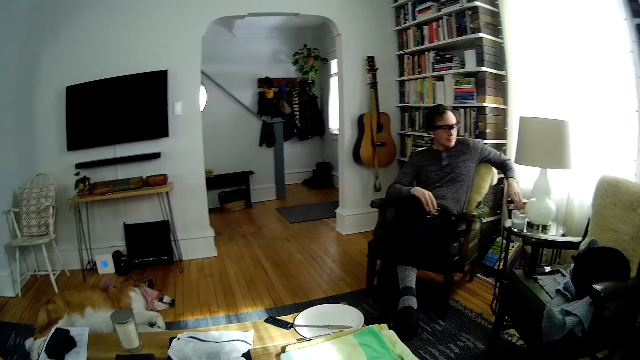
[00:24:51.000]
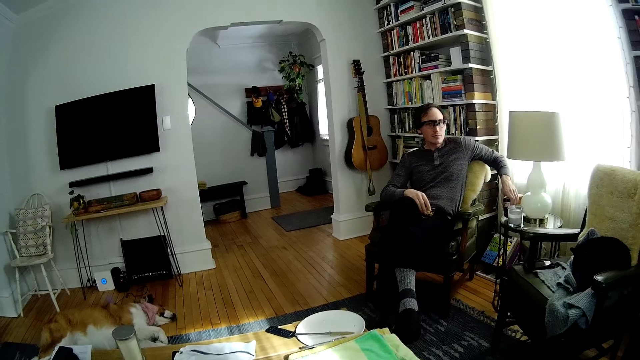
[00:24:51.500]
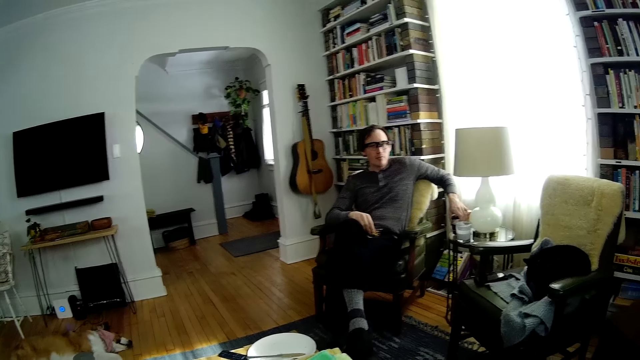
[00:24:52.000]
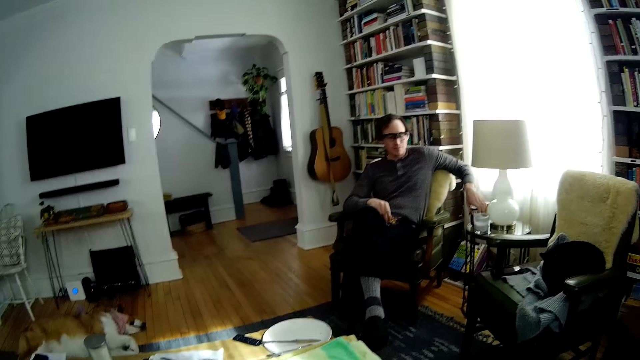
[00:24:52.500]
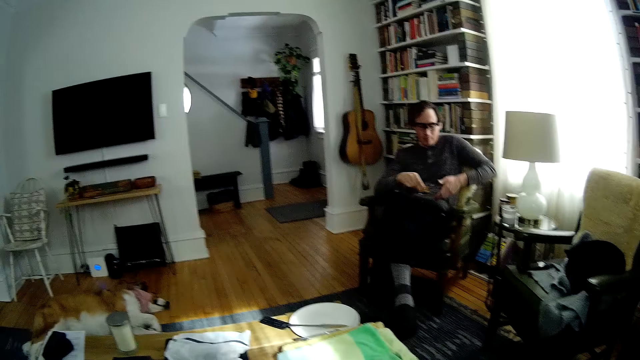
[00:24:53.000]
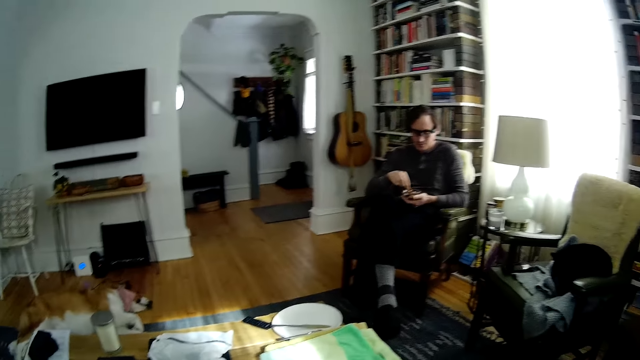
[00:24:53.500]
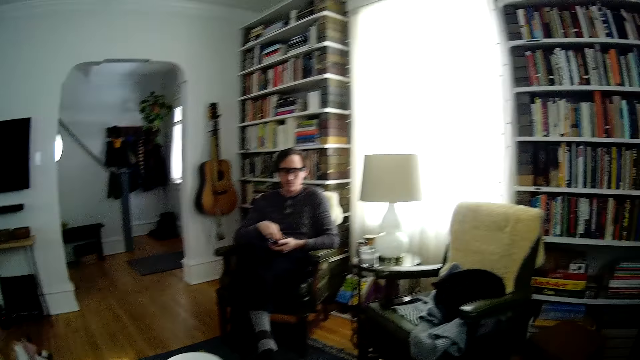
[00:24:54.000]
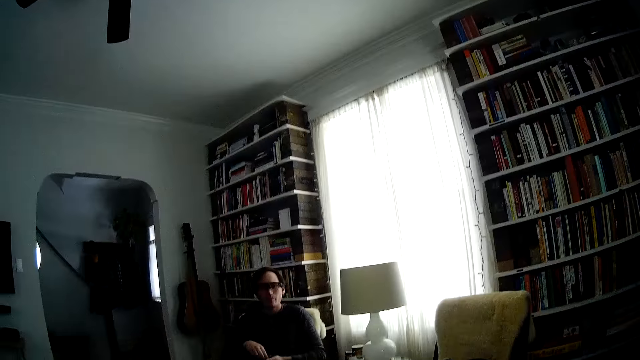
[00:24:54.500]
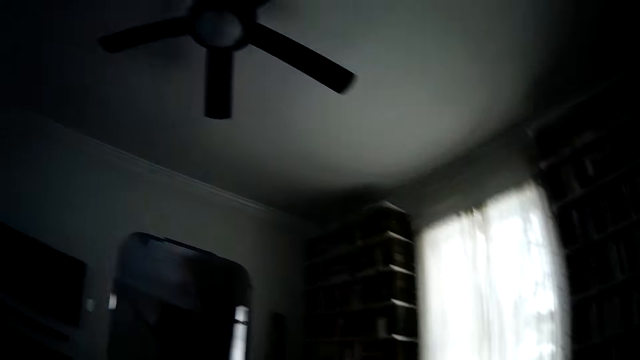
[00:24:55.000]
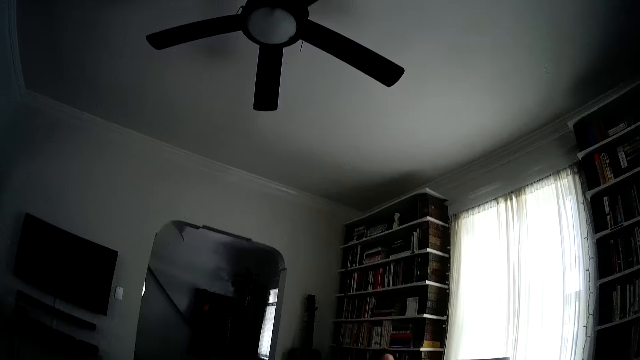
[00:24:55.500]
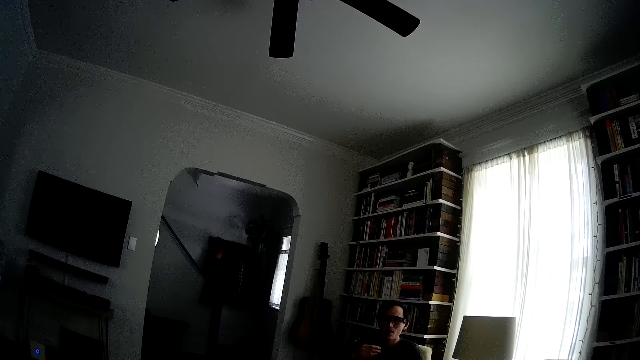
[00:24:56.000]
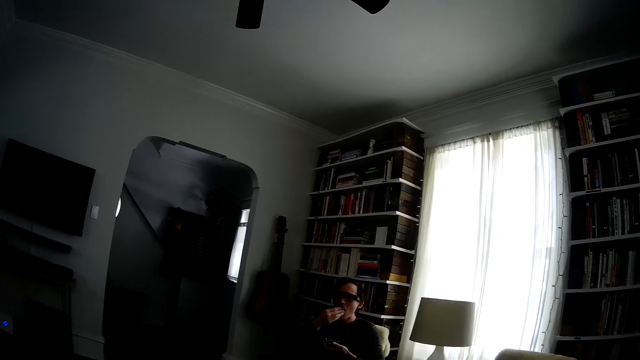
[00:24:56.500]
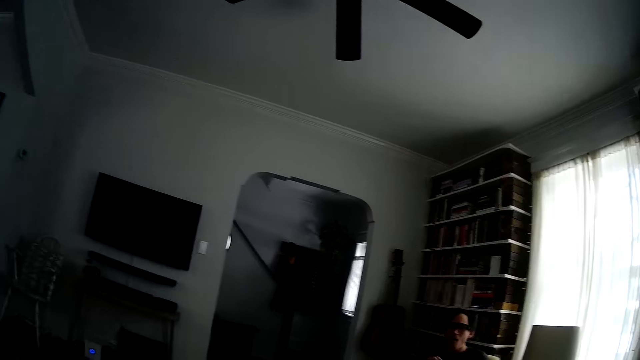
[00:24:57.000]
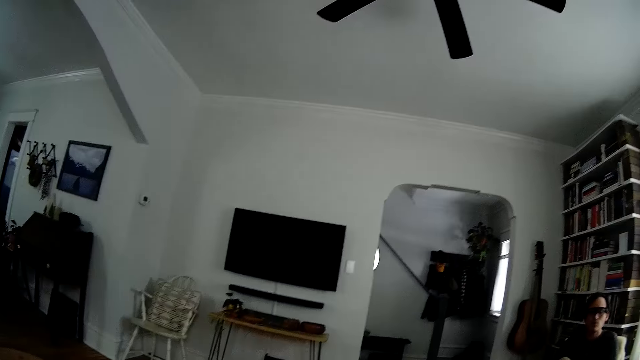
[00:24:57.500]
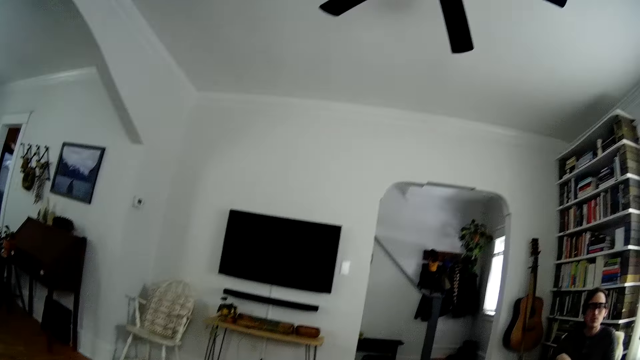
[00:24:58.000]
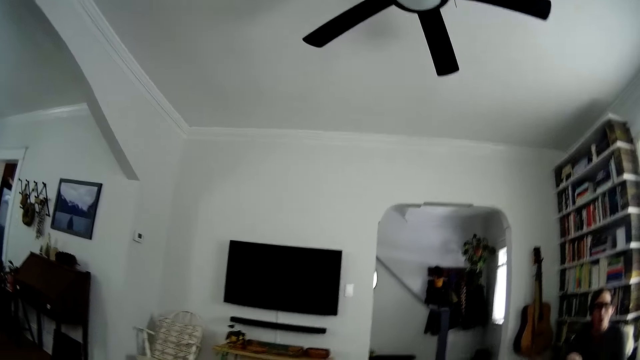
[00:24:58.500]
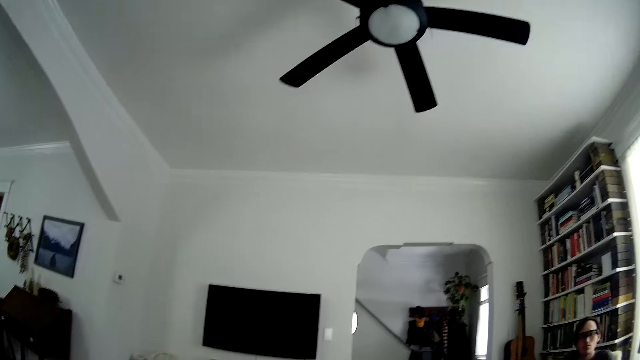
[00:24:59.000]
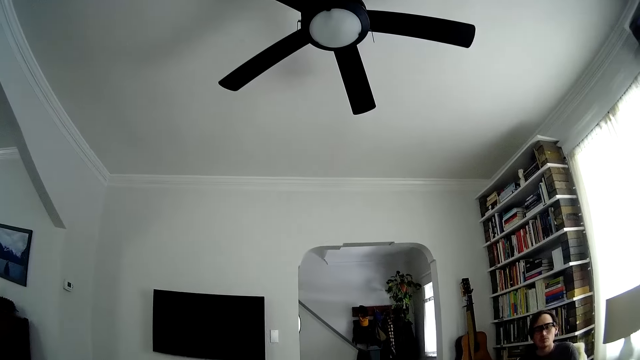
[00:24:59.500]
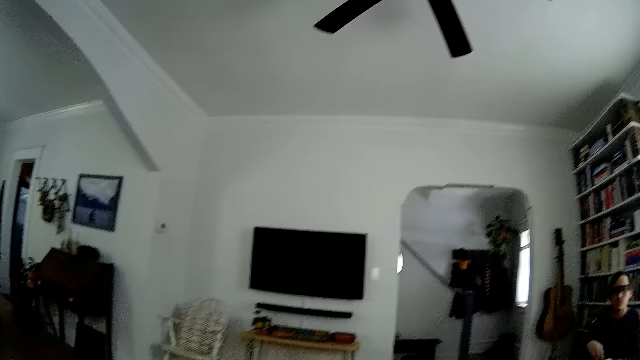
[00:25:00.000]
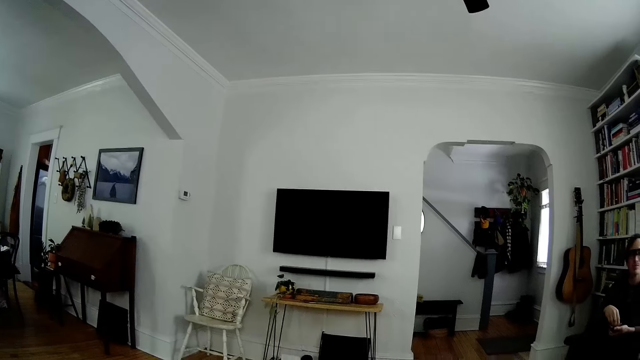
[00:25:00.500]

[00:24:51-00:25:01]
The man drops the jam jar on the stool with his left hand. The camera wearer converses with the man. The man picks up the bowl of chips on his lap with his right hand and holds the bowl of chips with both hands. The camera wearer looks at the man. The man eats chips from the bowl in his left hand with his right hand. The camera wearer looks around.

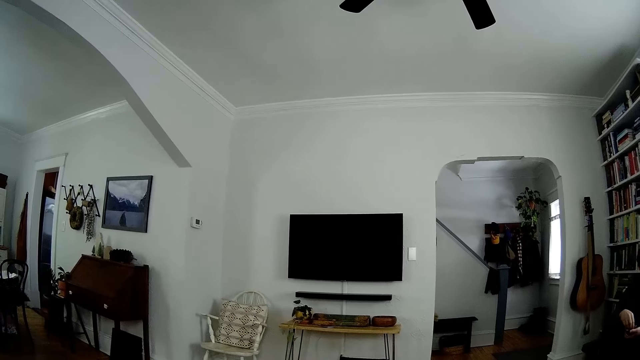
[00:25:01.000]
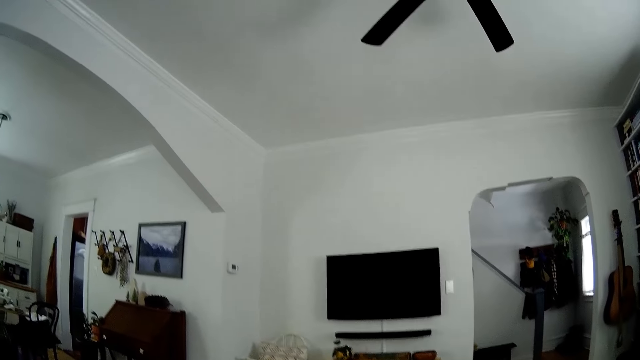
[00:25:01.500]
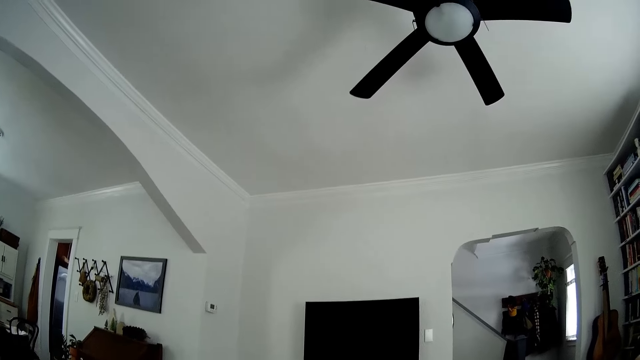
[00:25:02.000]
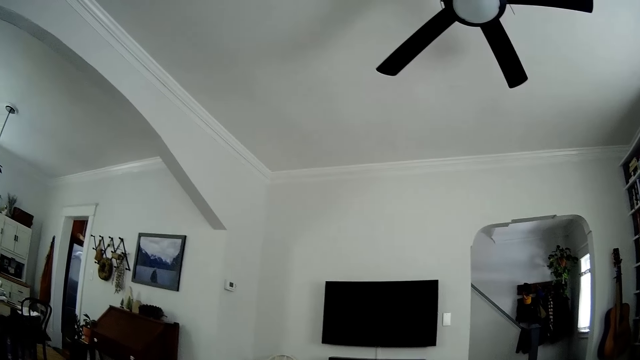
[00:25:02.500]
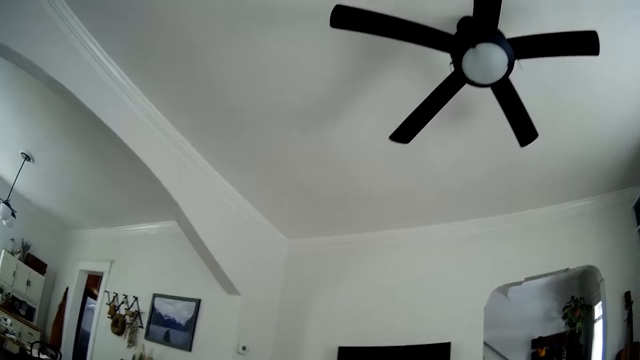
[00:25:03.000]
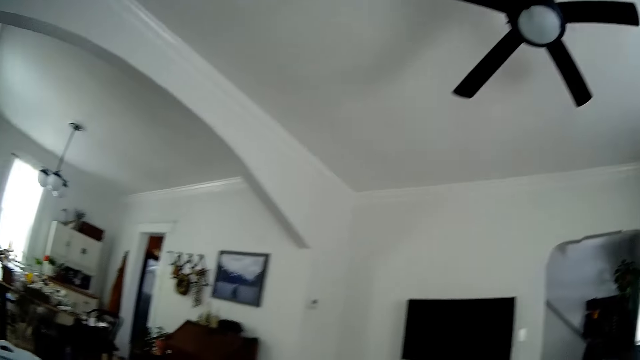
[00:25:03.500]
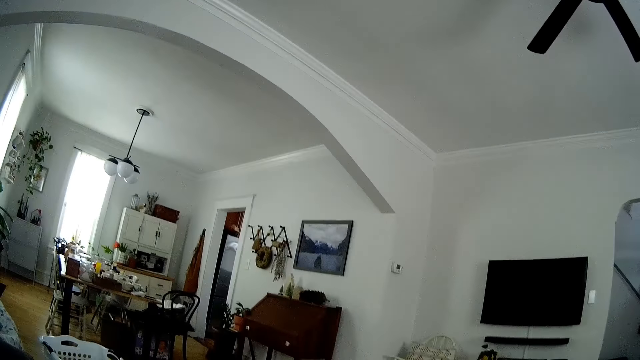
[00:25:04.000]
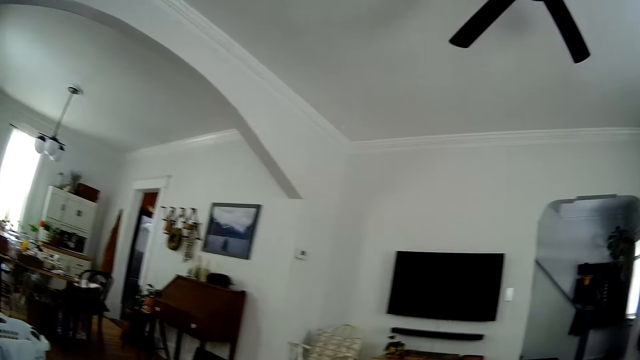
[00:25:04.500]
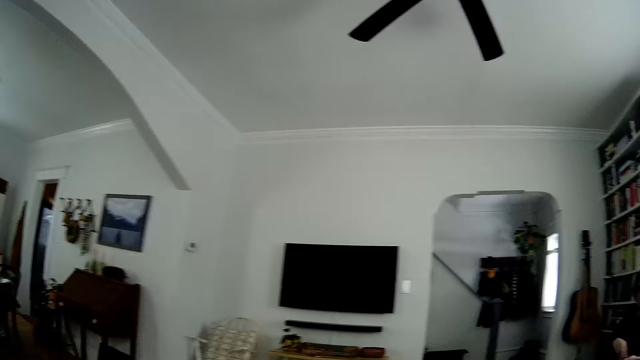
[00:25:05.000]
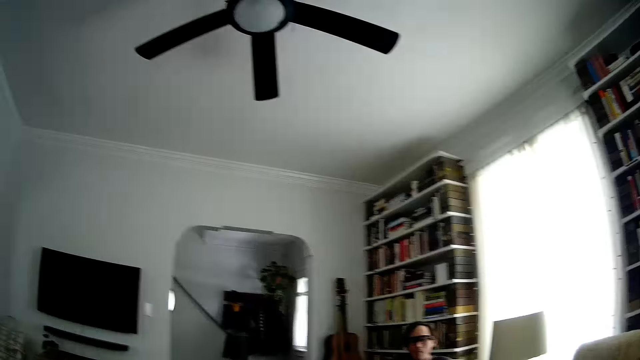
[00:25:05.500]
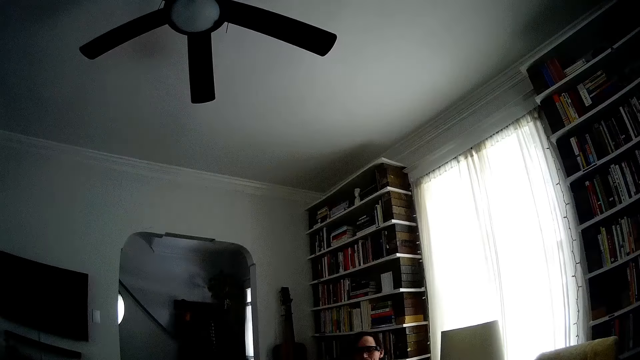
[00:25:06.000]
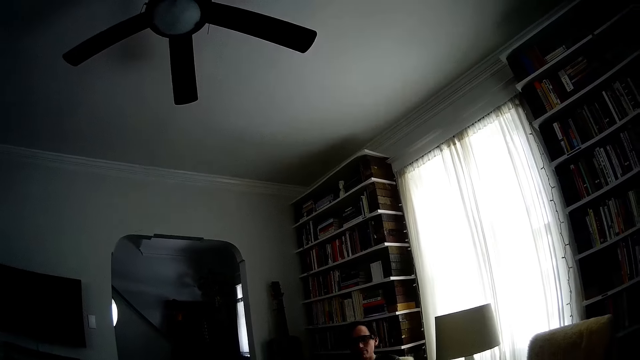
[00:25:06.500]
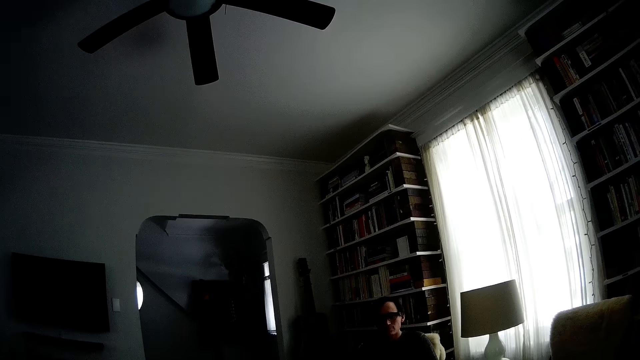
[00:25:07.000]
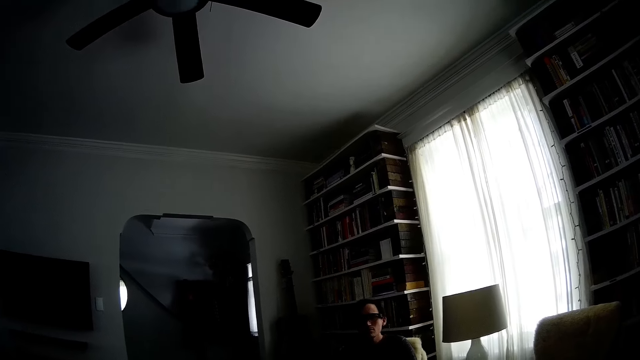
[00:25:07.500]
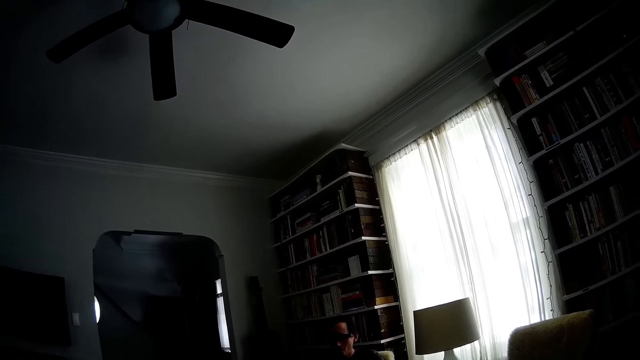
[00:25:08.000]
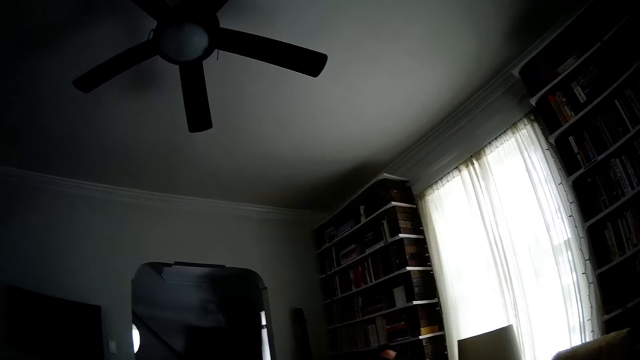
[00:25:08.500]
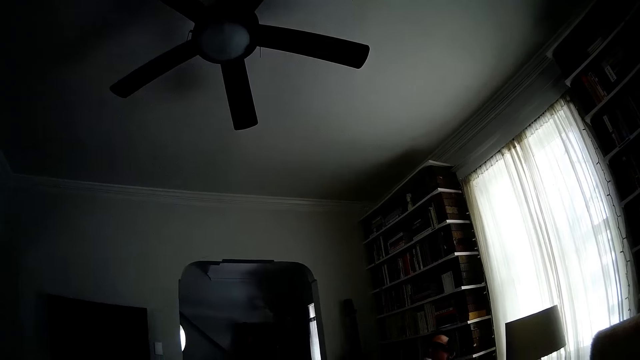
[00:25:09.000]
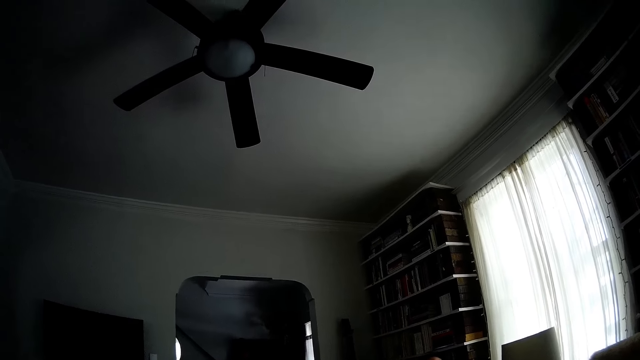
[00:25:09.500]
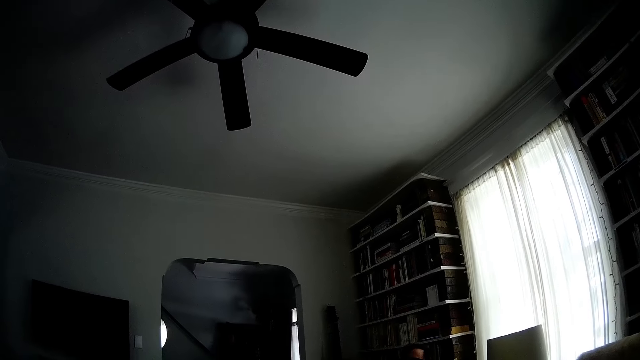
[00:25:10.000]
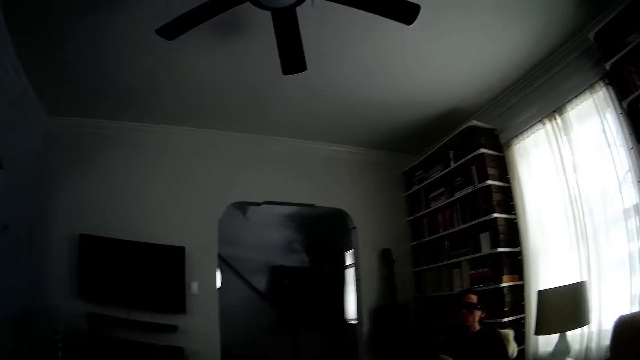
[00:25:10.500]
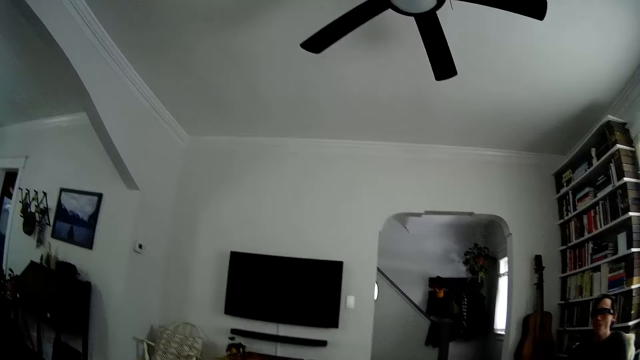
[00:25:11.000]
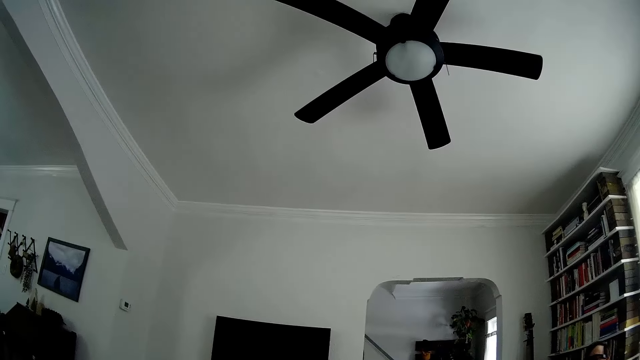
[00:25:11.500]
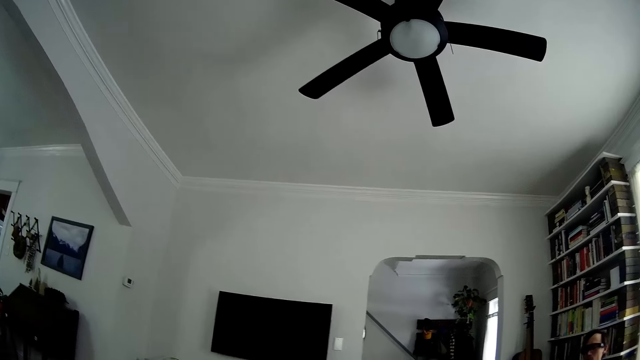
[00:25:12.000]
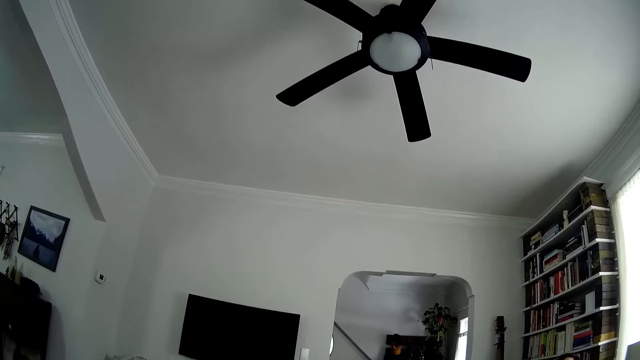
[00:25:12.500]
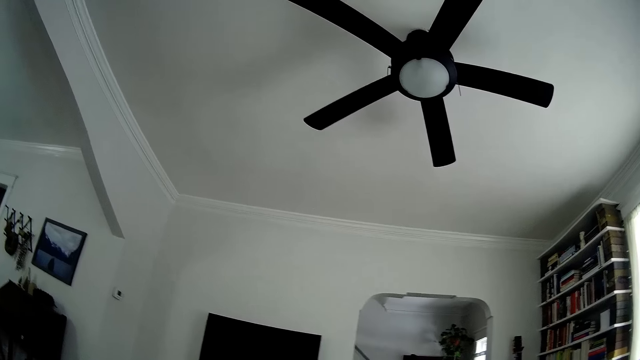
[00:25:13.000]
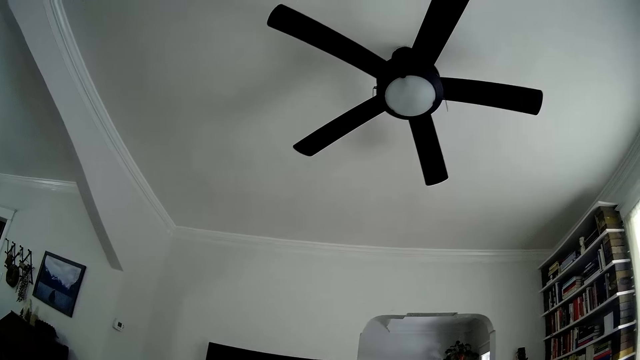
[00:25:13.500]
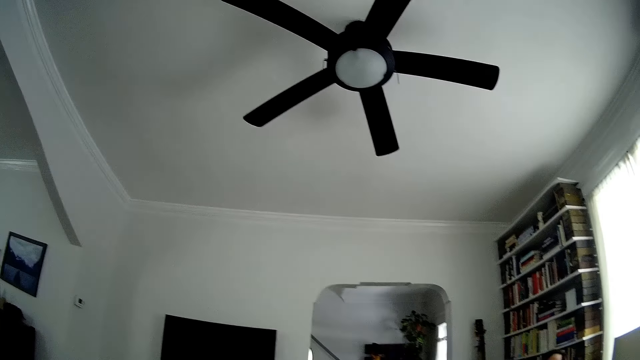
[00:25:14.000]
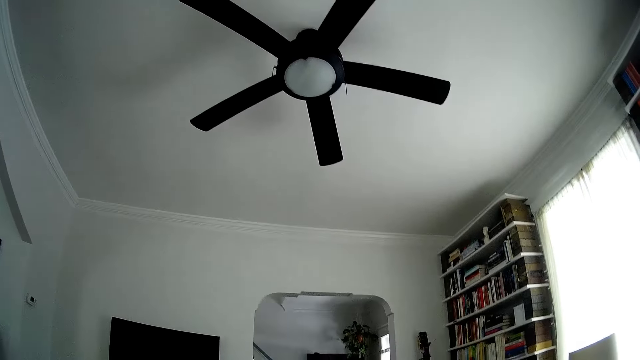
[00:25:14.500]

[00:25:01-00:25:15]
The camera wearer chews cookies. They look around. They look at a window. They chew cookies.
